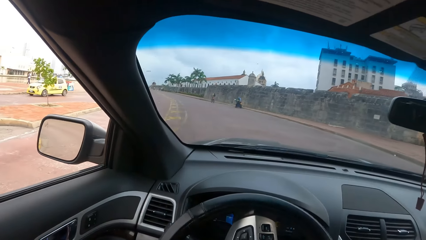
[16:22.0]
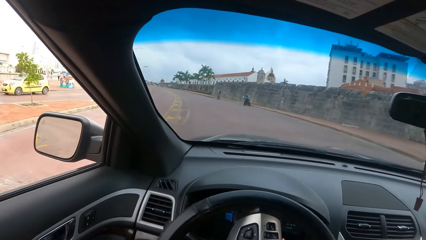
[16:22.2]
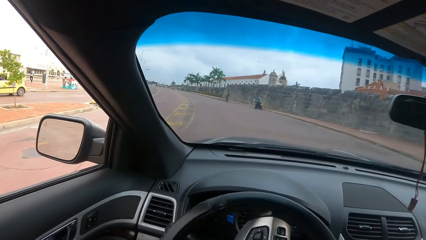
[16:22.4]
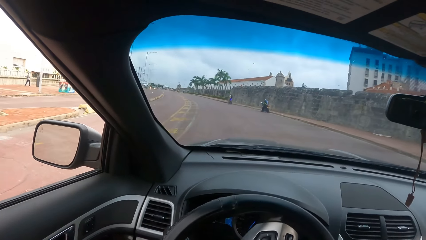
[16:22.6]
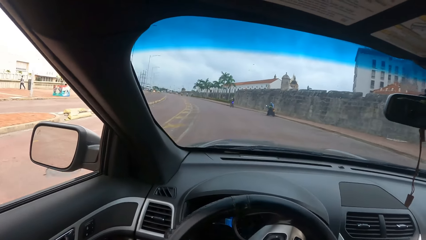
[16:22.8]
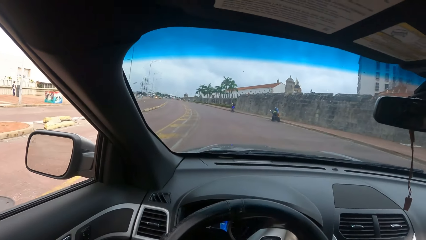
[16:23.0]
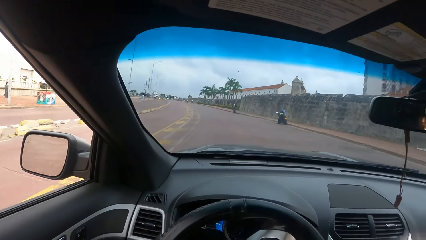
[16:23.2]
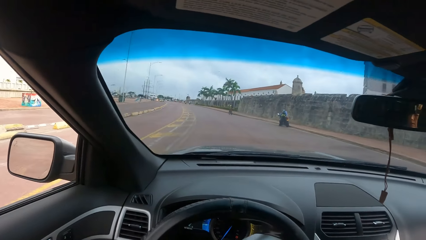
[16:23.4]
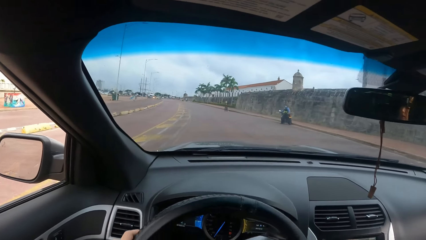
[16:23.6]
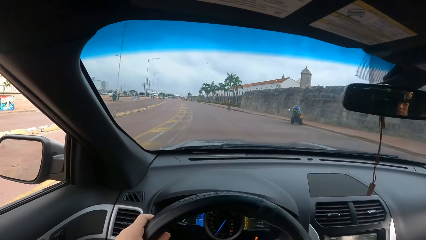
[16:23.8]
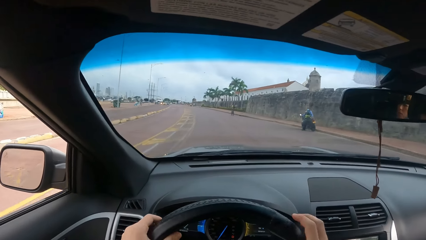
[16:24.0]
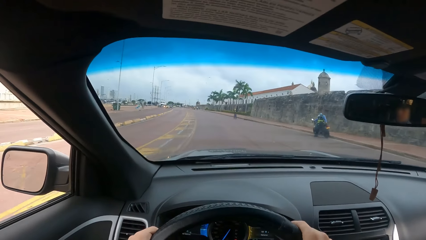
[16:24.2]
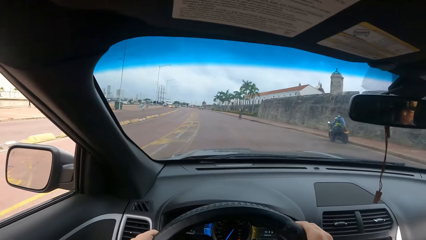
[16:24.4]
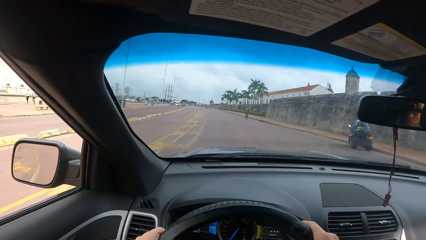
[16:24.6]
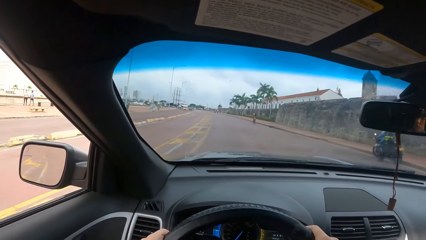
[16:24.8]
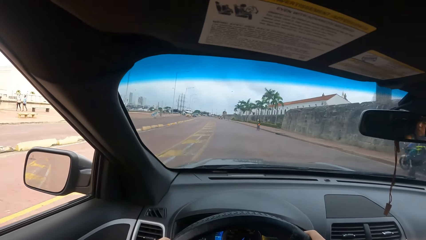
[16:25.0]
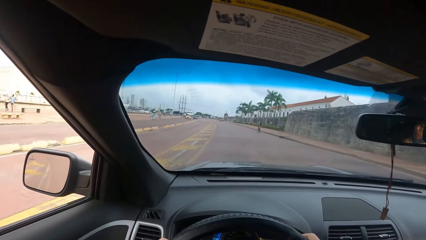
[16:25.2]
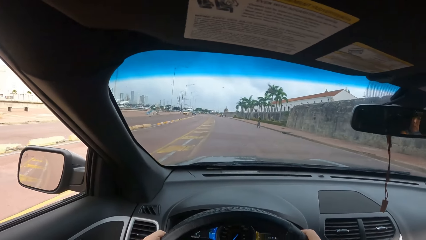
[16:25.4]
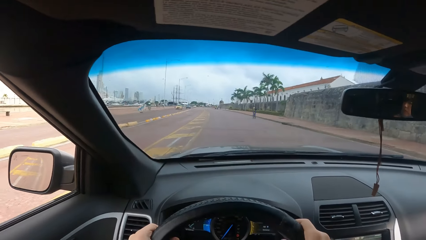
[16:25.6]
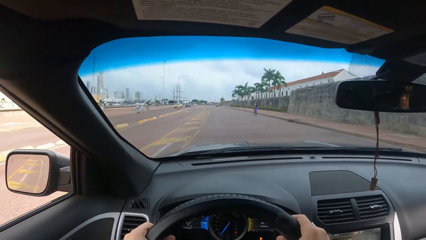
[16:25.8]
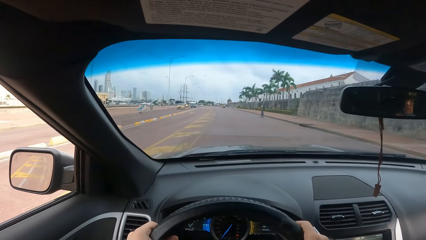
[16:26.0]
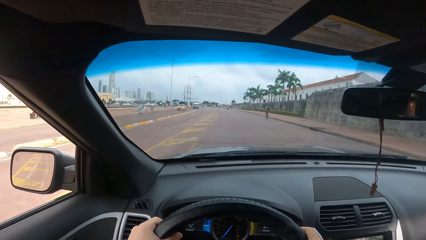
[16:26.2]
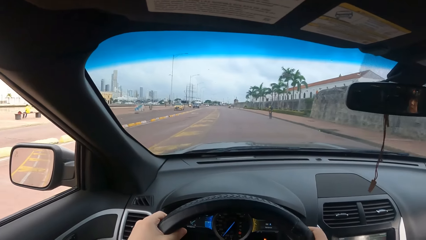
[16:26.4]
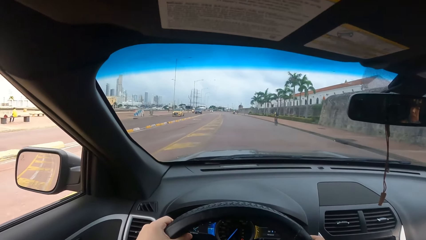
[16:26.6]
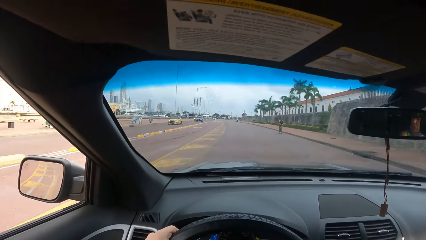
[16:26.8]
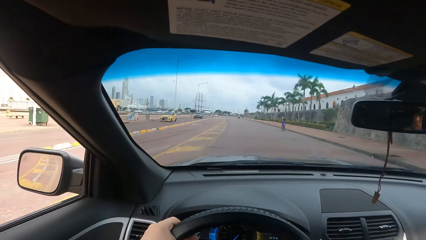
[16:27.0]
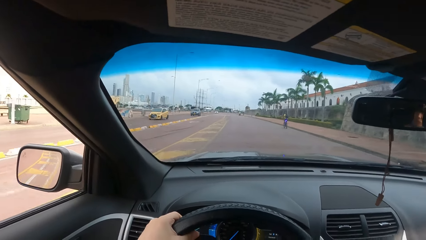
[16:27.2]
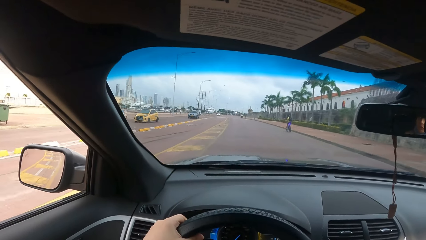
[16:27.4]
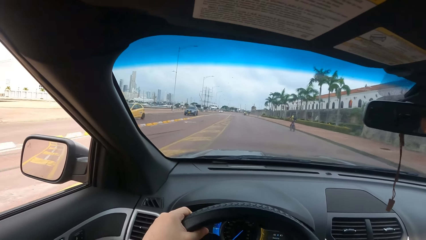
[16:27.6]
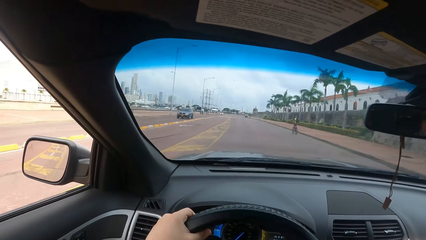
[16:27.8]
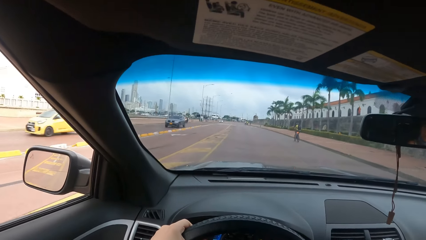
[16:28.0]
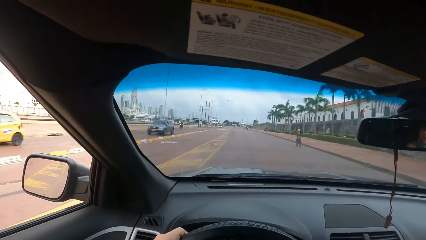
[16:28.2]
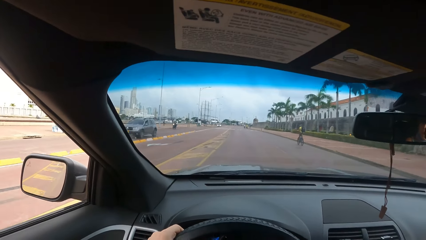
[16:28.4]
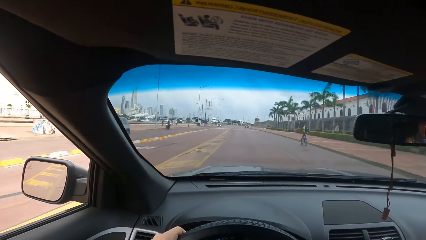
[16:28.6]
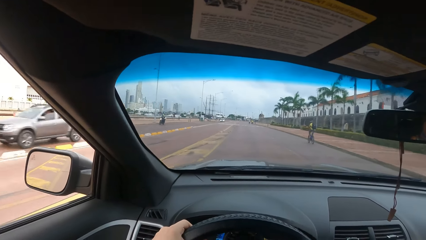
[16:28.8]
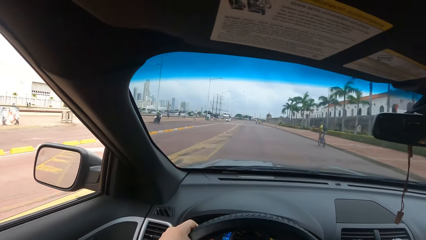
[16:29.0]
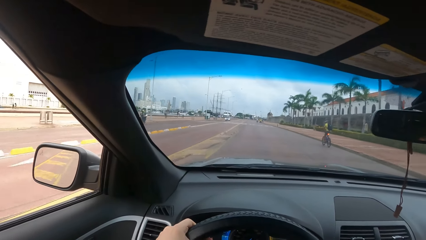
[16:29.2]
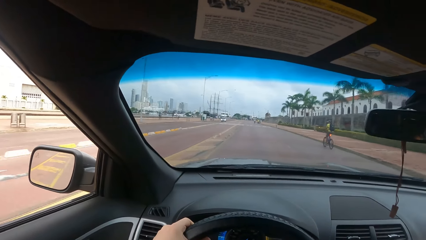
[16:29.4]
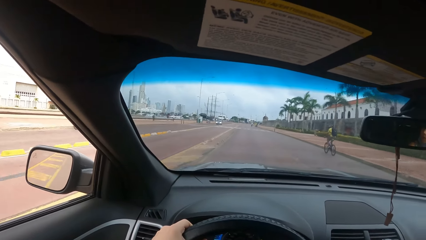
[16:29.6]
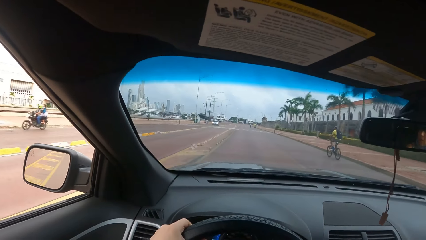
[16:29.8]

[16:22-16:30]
The camera wearer holds the steering with both hands.

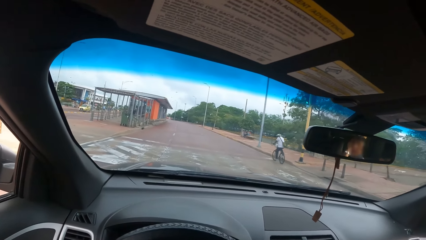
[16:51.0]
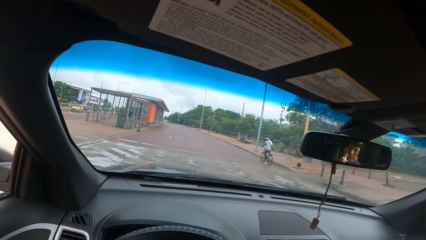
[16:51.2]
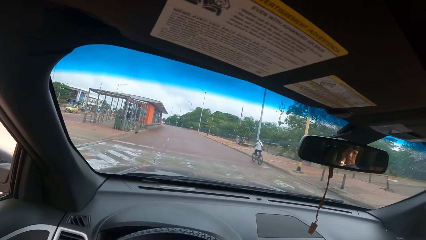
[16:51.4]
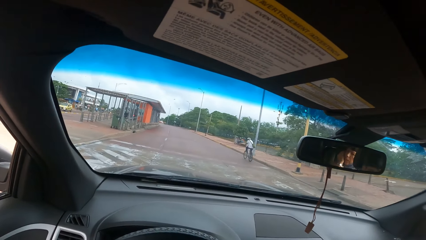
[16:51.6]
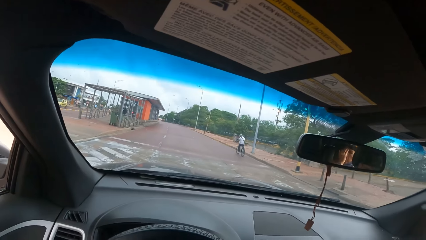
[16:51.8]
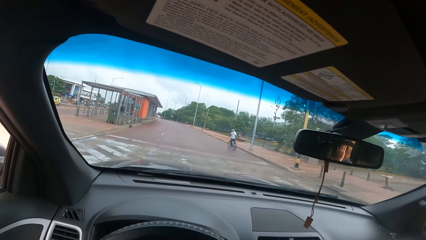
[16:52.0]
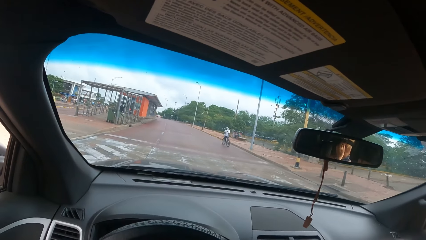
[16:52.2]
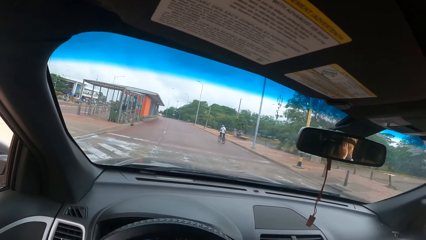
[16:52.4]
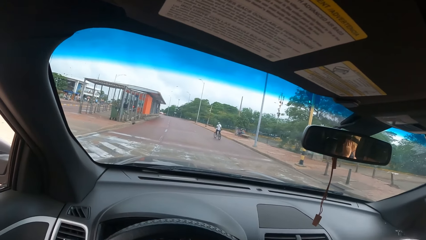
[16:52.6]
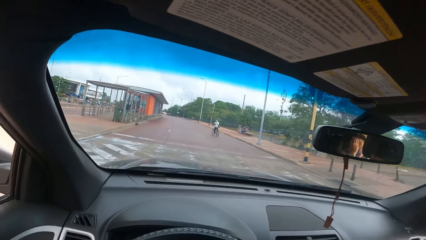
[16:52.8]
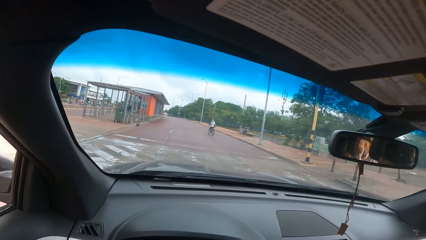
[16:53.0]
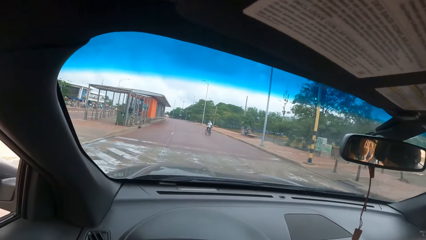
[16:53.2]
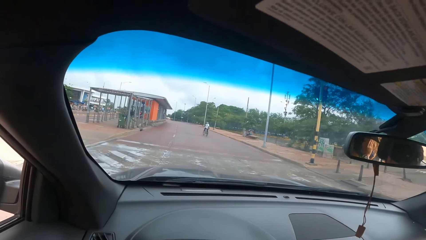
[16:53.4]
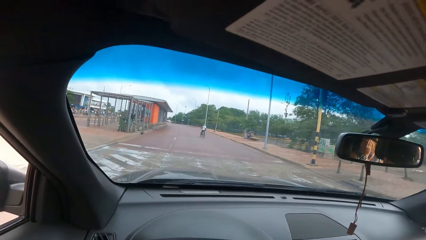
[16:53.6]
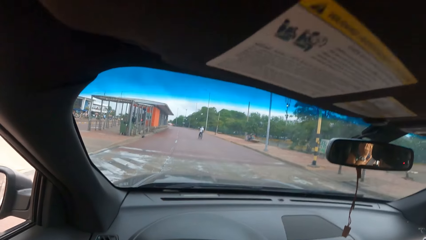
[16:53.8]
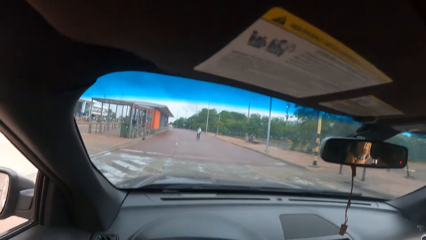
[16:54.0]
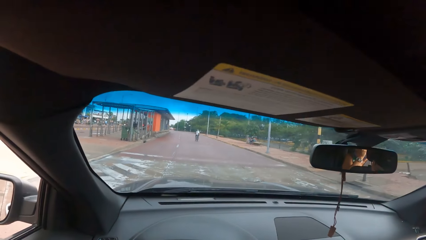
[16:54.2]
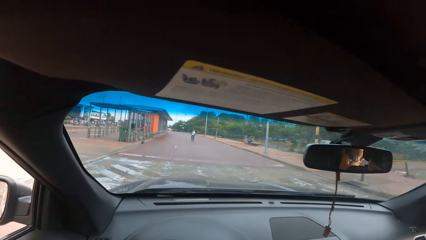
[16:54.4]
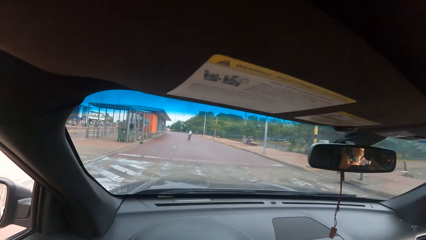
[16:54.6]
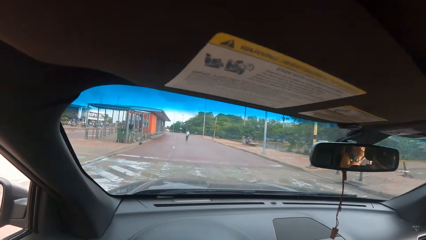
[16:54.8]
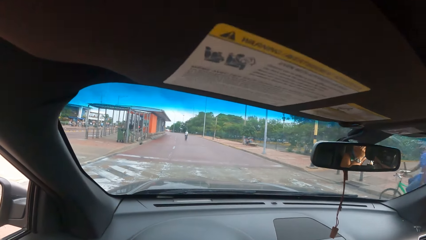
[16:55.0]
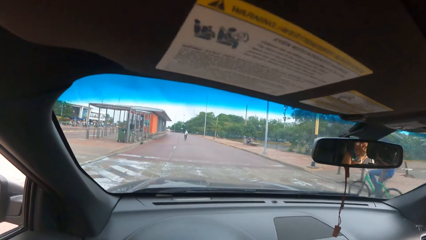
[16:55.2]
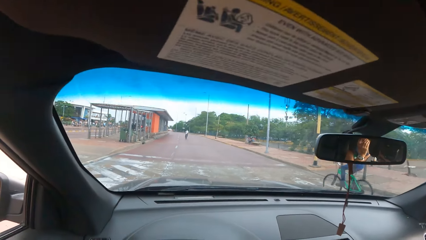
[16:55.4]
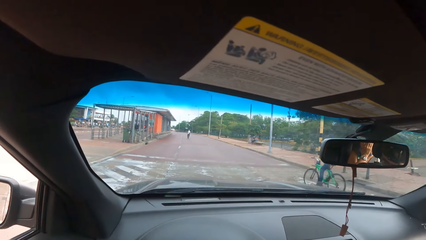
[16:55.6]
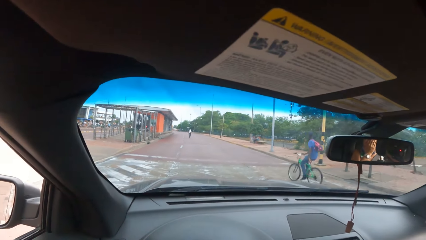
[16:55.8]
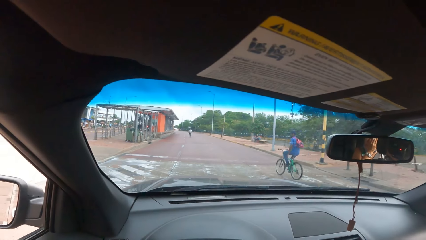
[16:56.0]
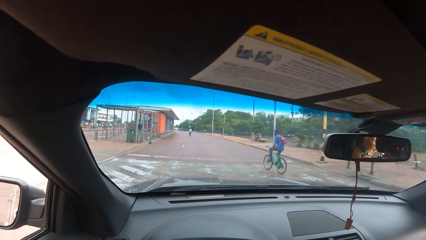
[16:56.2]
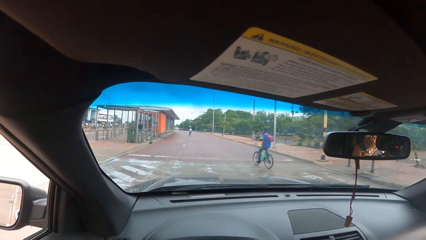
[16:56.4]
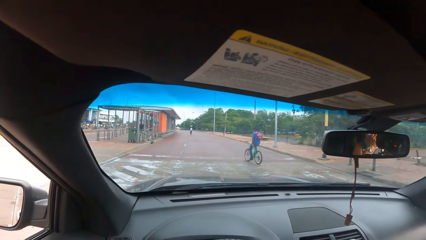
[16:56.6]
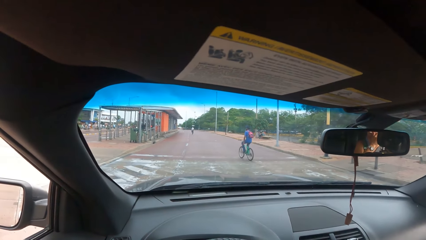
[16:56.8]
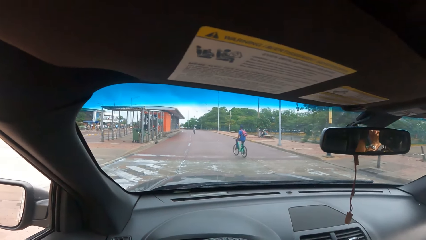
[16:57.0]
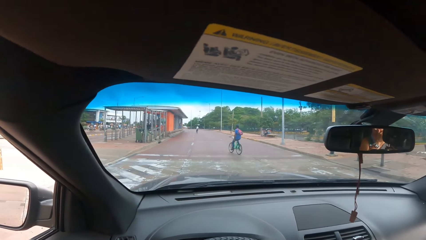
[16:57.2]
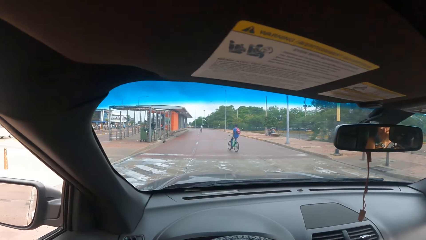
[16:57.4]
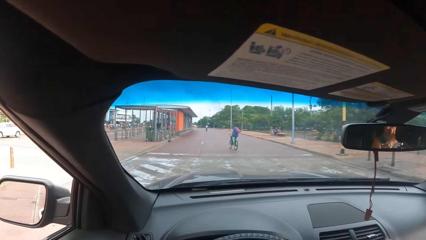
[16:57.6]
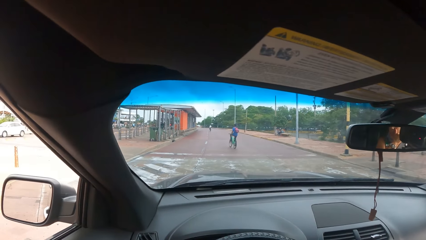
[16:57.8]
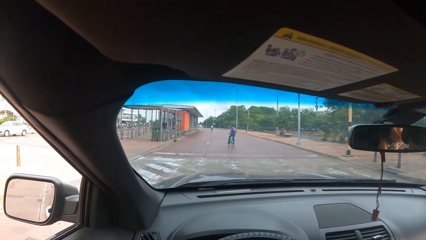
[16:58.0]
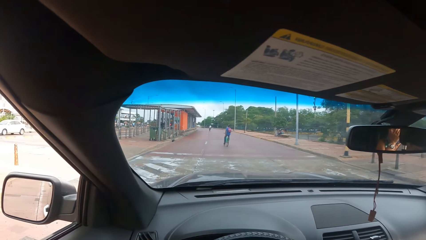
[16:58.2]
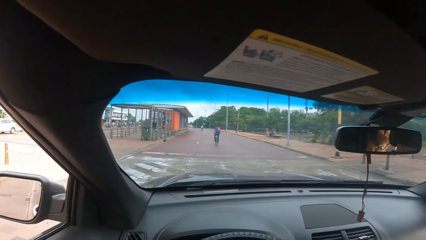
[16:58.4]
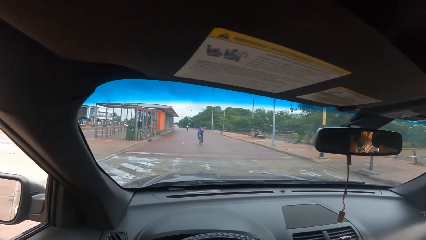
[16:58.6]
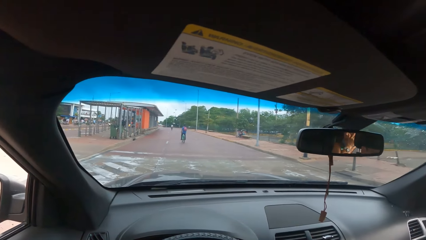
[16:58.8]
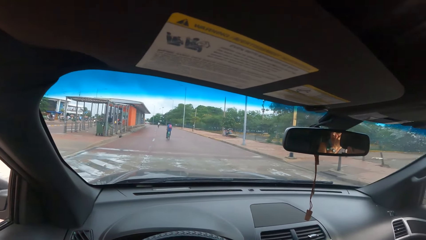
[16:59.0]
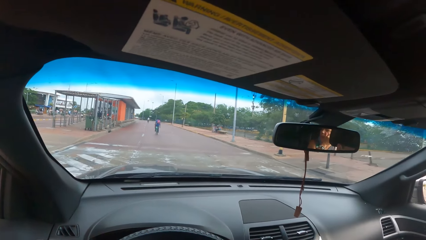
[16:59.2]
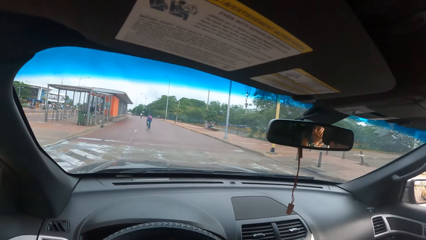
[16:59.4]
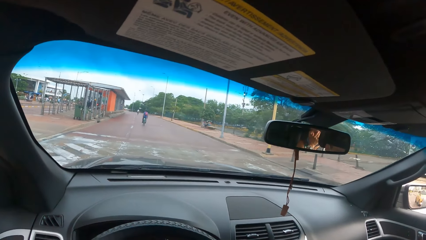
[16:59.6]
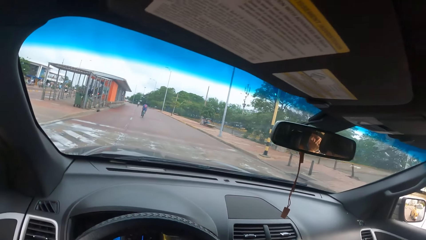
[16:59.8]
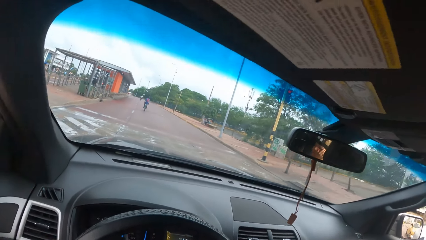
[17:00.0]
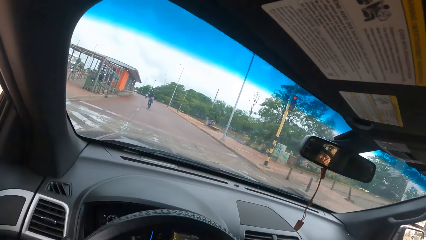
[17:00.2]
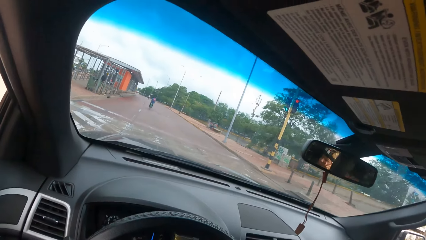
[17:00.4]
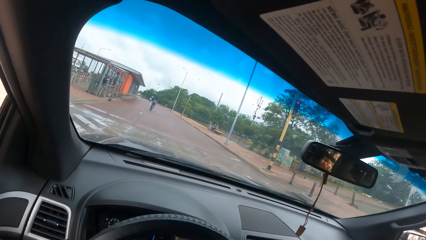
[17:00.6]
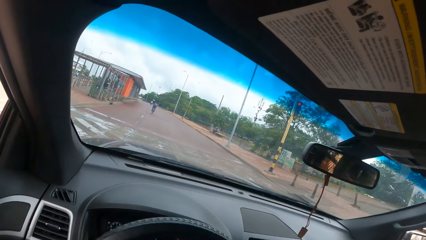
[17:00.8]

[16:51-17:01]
The camera wearer stops the car.
